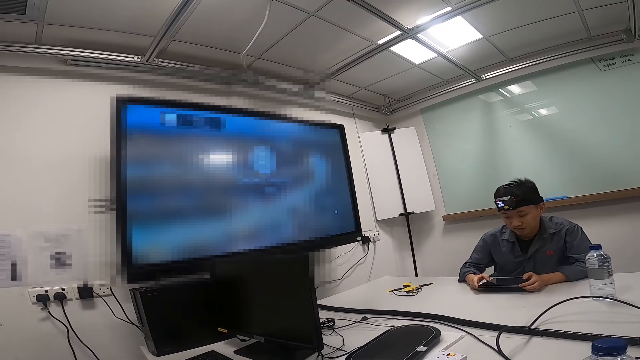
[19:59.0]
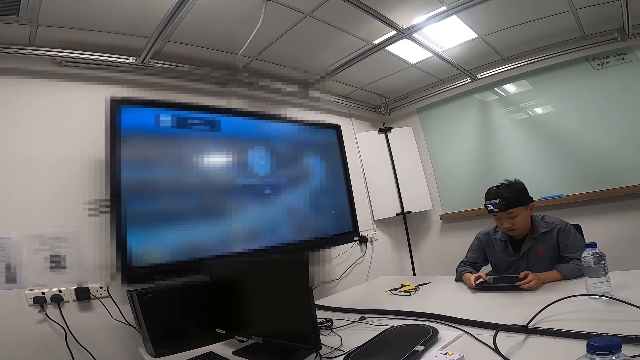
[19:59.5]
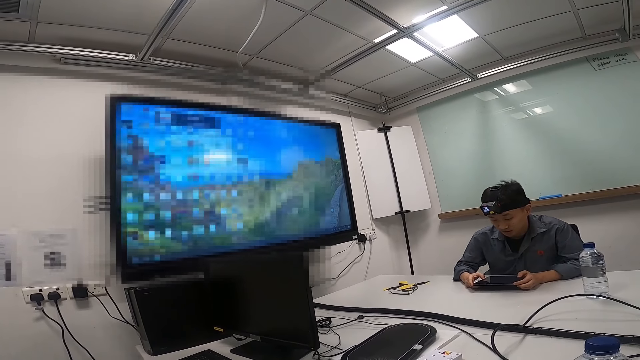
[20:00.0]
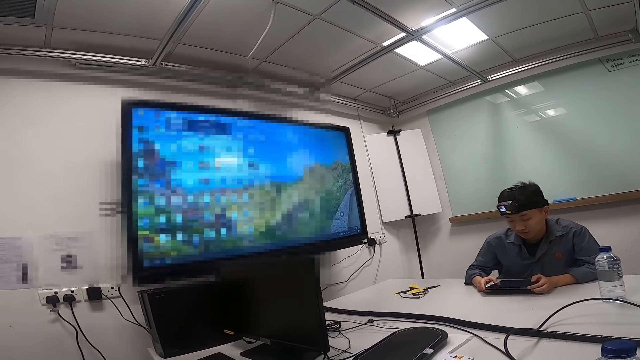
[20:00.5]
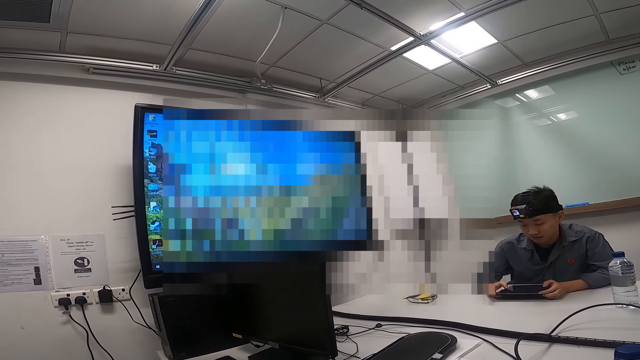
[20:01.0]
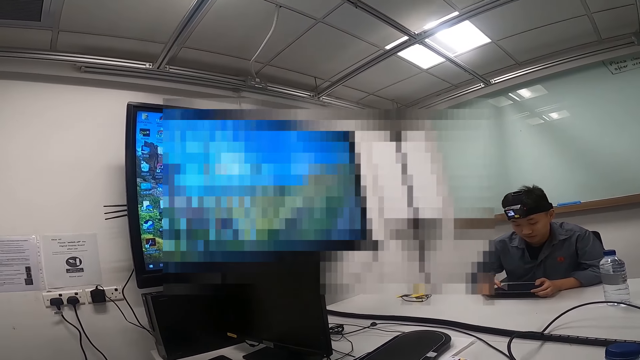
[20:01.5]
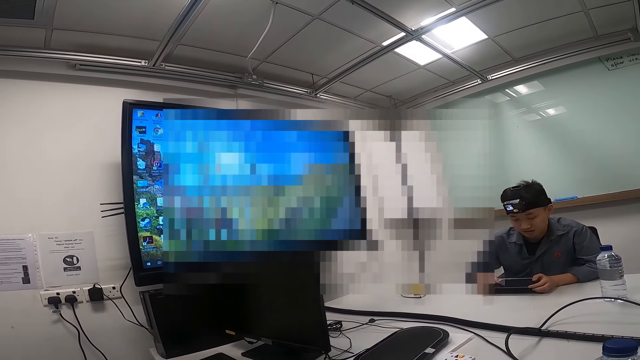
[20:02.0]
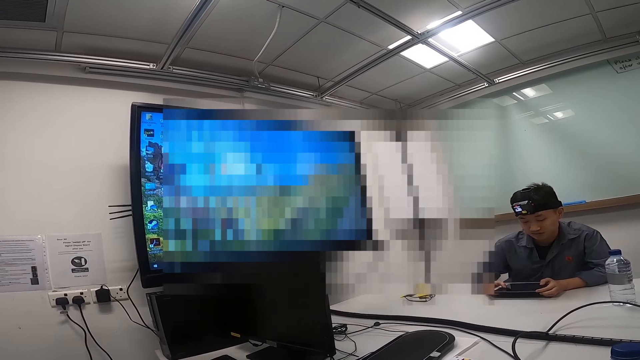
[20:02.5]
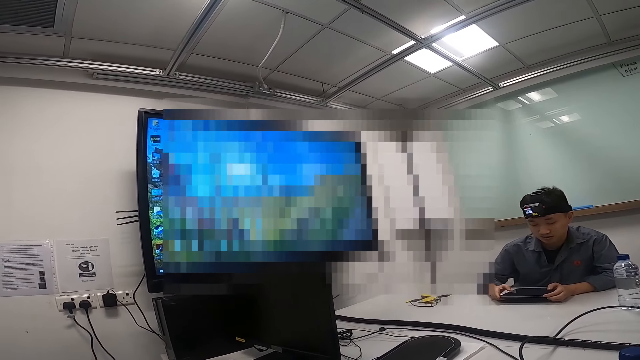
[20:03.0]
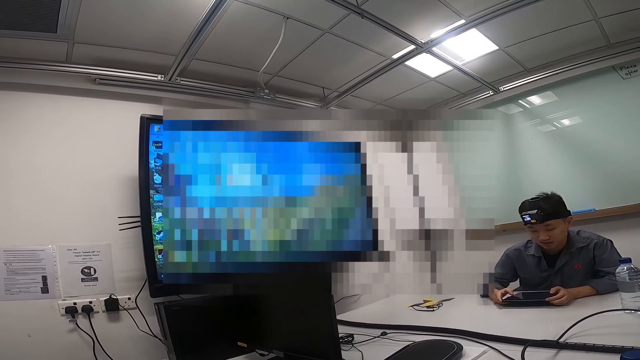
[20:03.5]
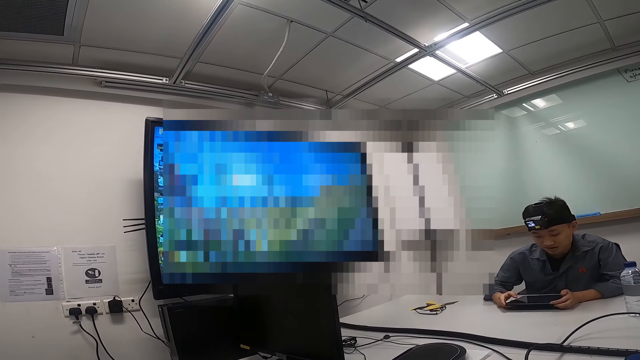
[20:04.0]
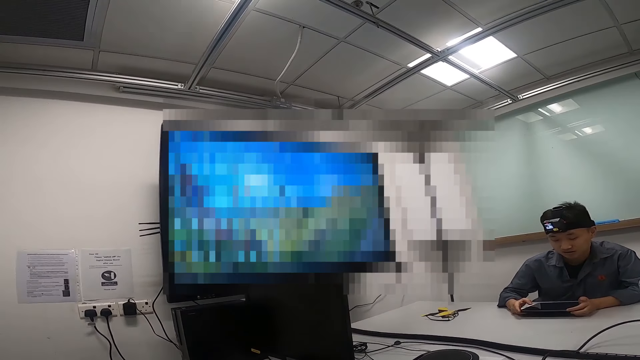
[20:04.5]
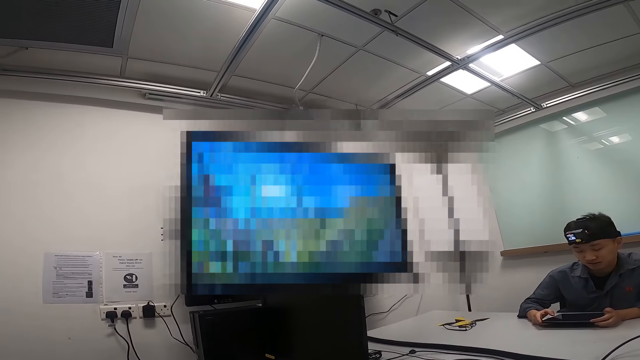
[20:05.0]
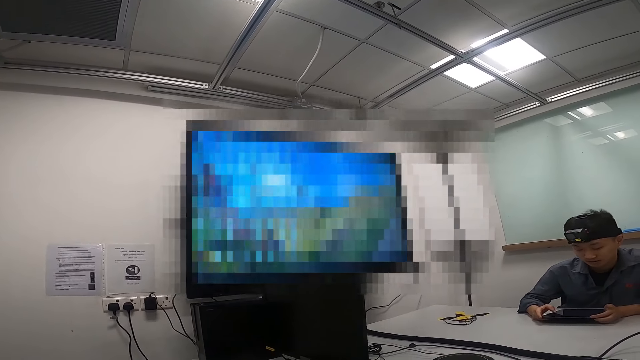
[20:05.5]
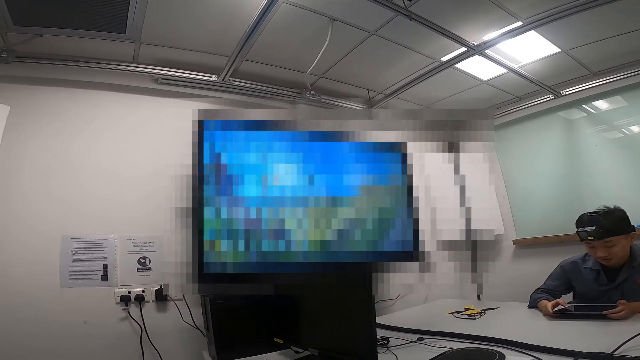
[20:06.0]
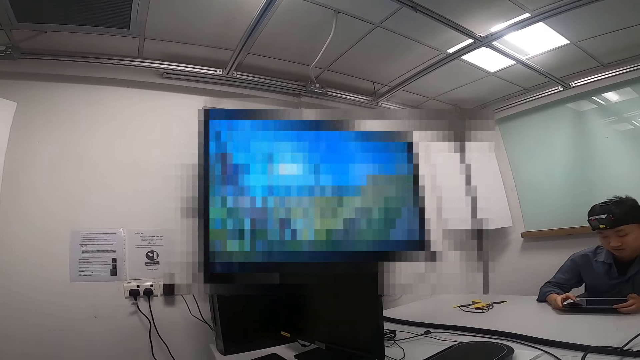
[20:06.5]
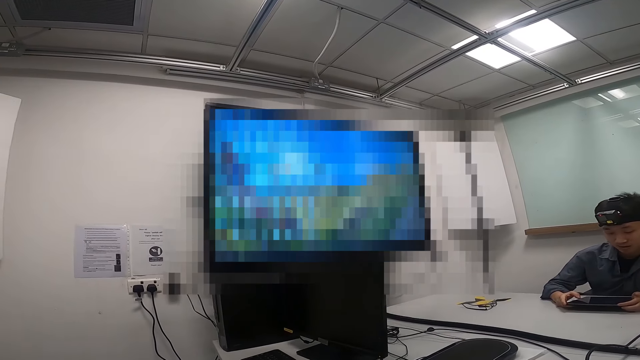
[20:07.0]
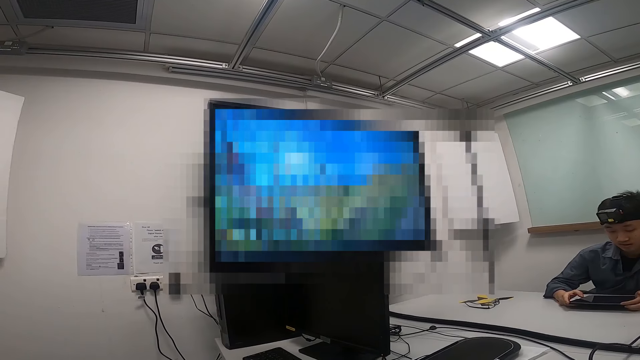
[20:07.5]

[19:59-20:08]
A person reads information on an Android tablet.

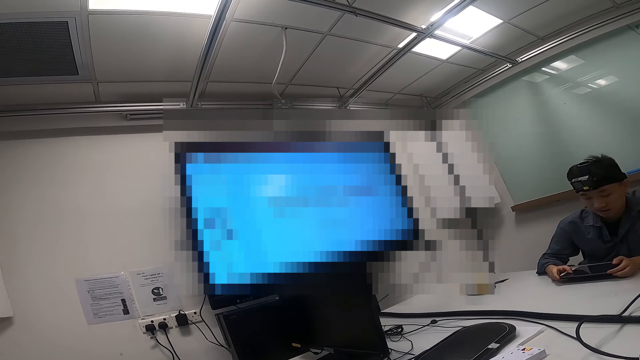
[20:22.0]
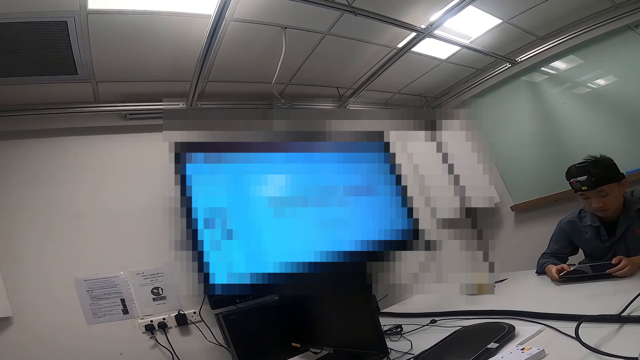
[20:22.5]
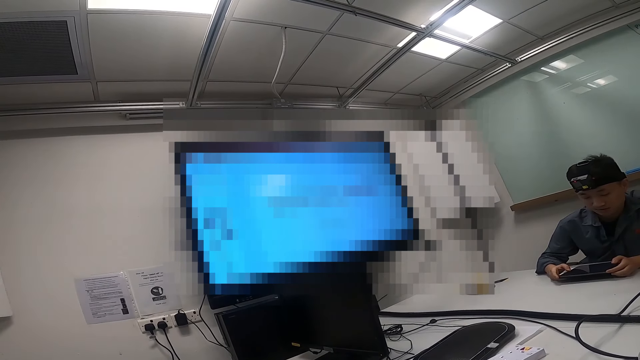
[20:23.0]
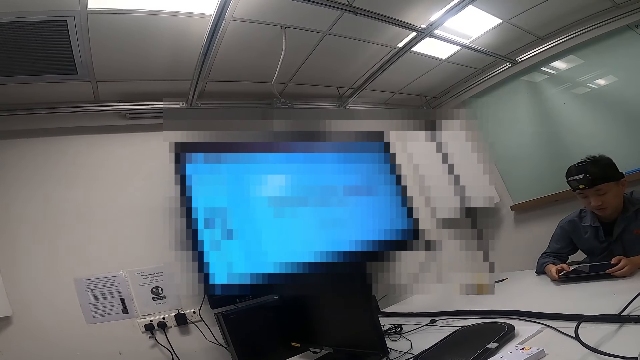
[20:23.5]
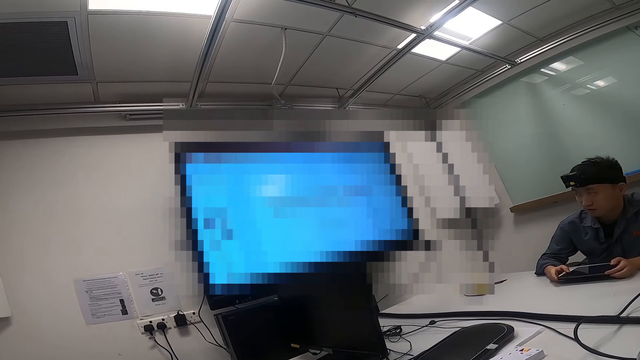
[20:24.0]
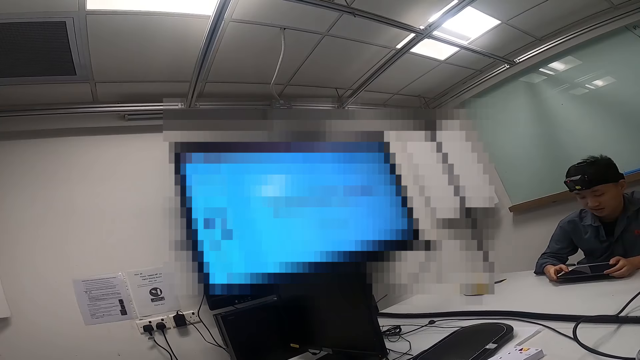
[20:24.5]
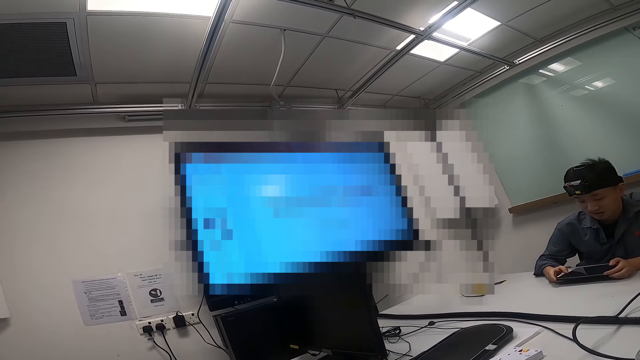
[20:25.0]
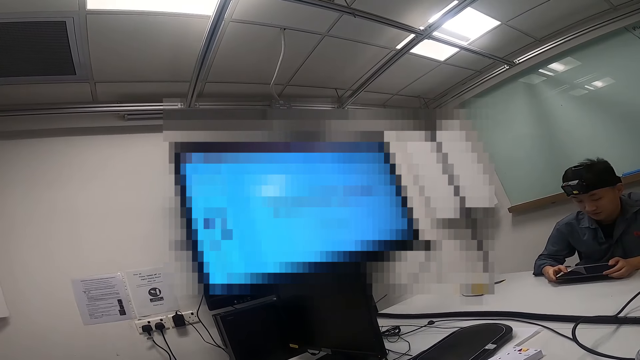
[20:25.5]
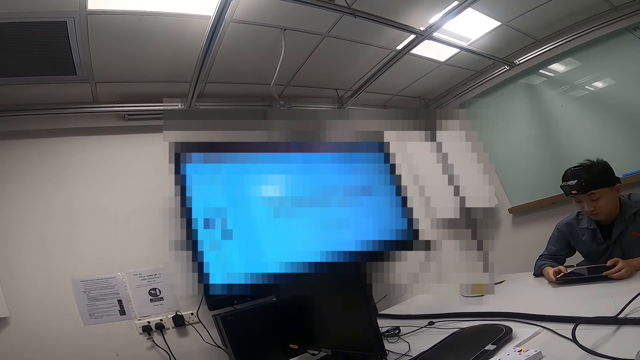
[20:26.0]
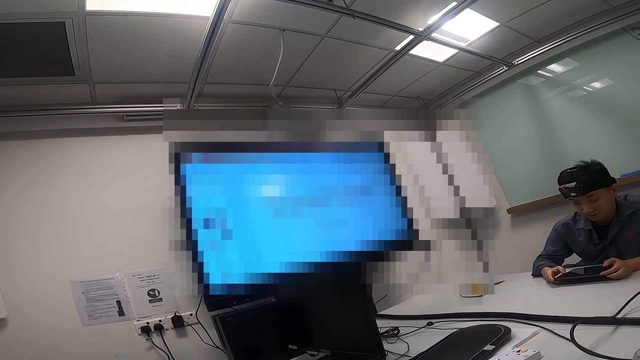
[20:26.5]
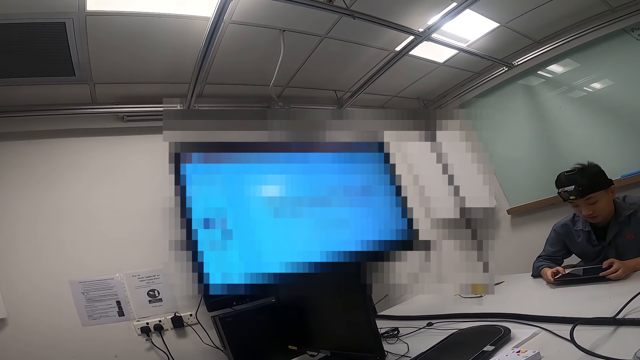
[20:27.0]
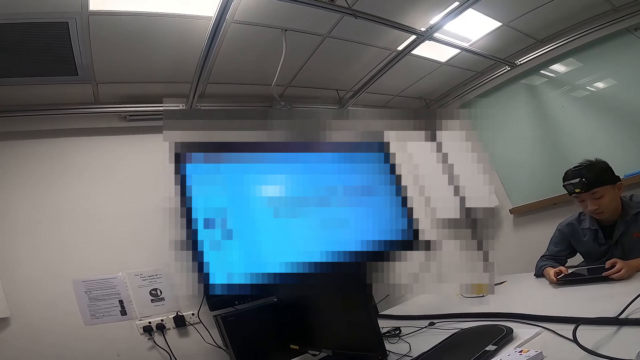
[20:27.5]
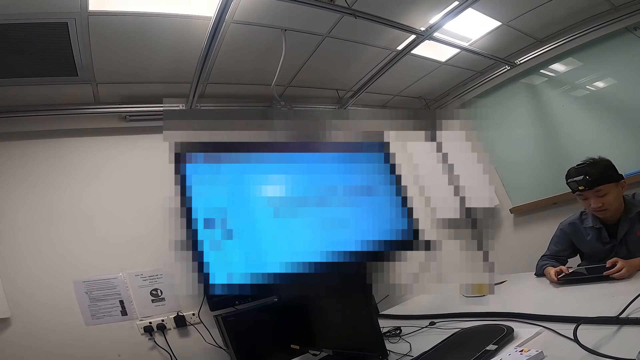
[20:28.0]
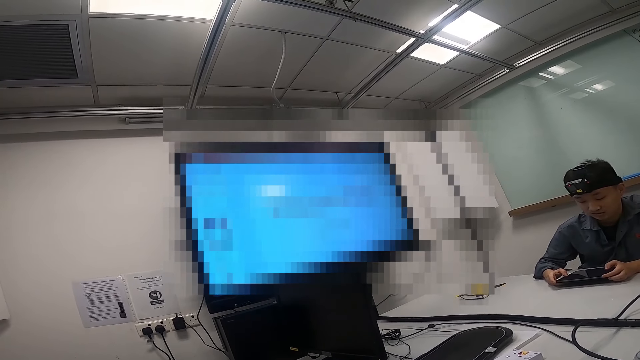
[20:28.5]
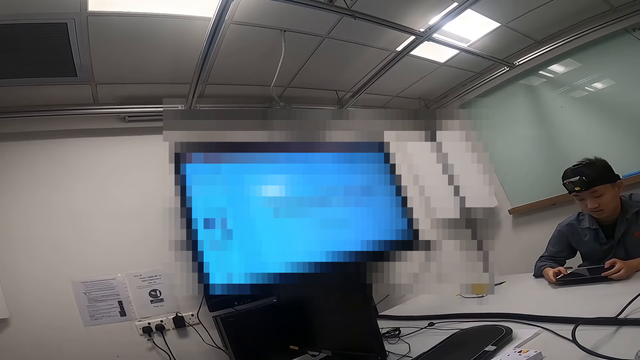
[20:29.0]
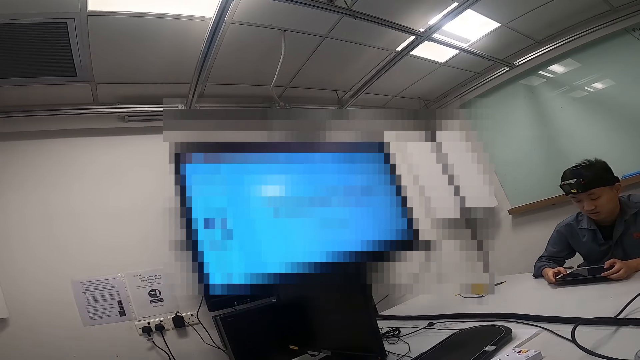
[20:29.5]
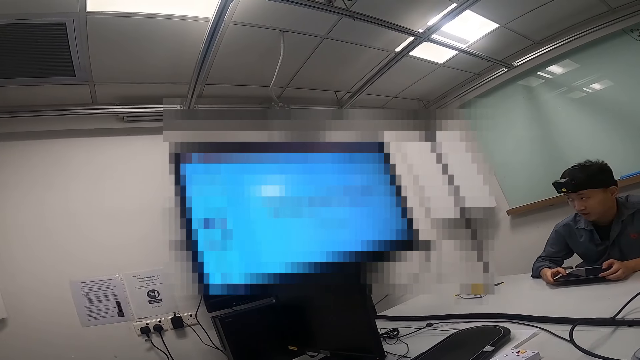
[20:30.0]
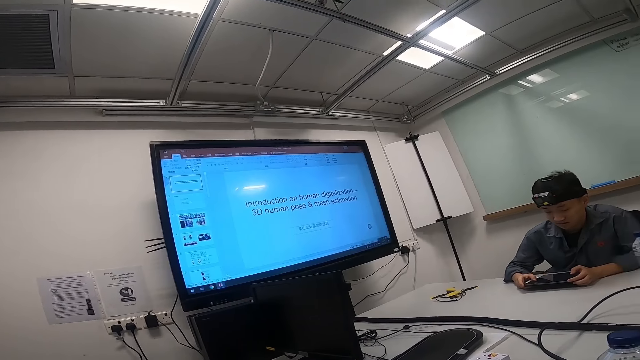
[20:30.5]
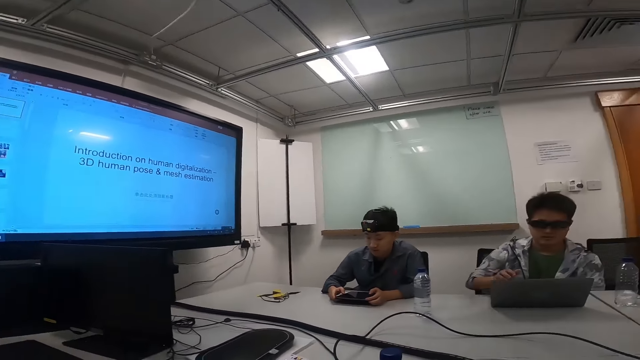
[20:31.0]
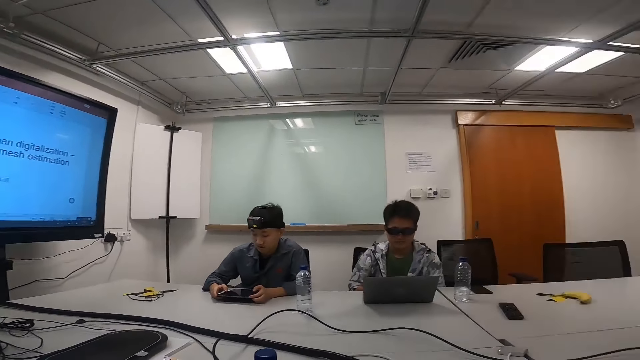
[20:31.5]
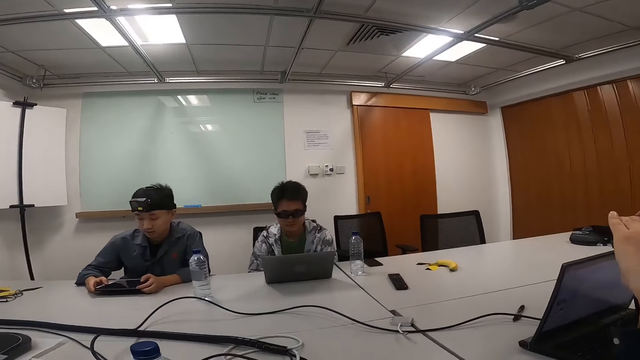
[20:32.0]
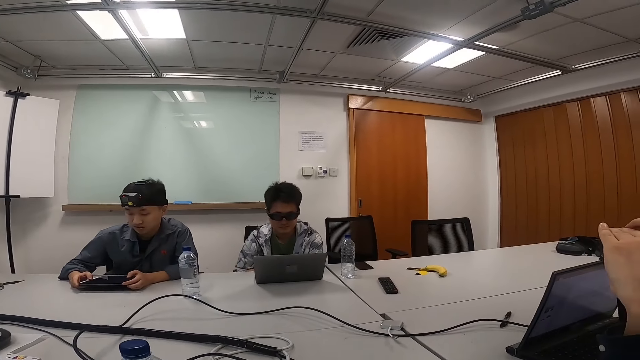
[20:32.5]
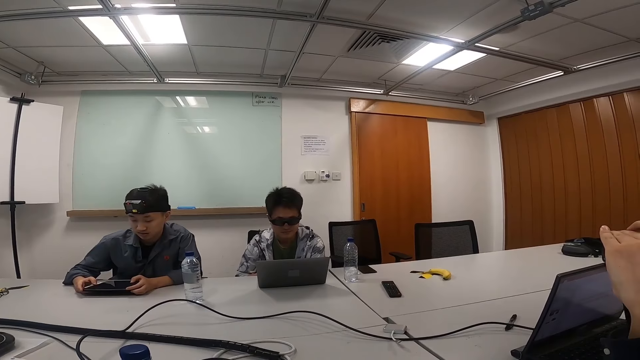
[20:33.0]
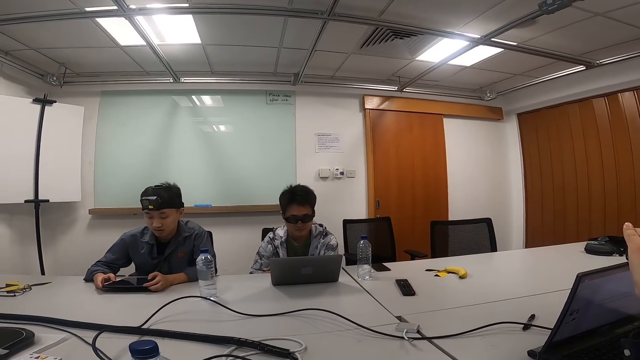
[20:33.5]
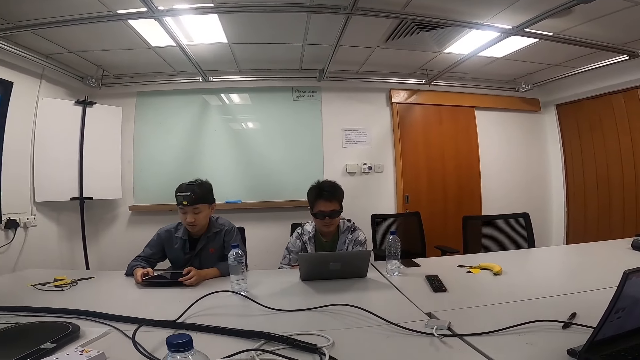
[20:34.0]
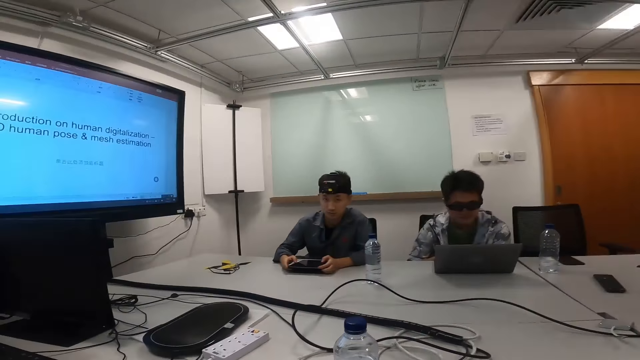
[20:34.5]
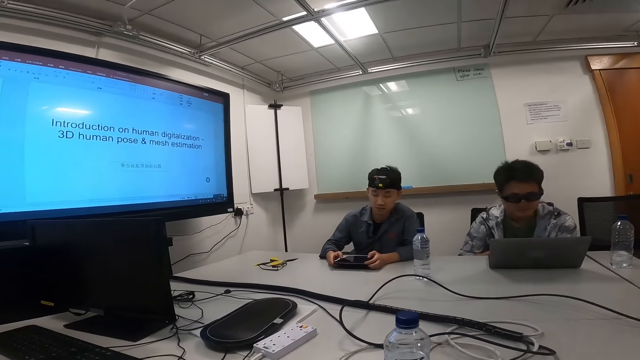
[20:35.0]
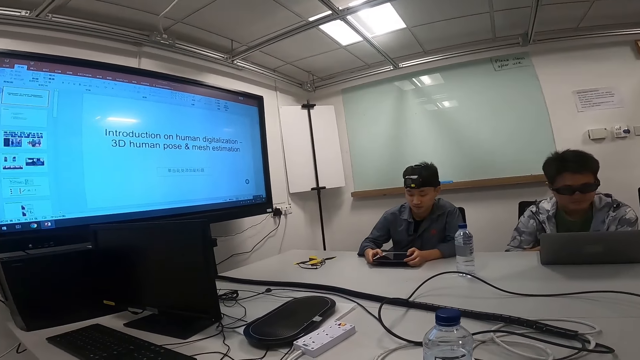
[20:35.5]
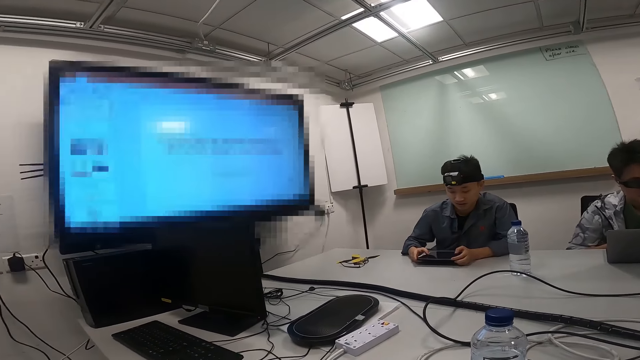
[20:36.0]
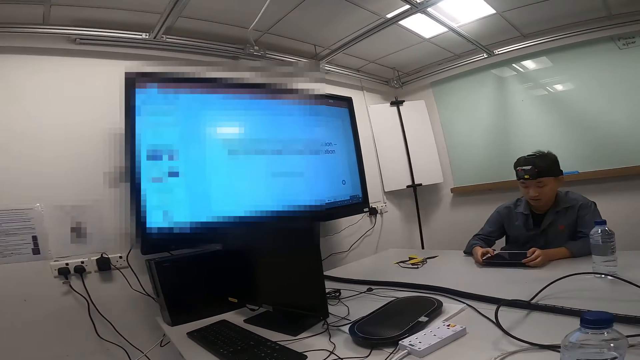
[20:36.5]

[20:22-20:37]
A person stares on a smart TV. The person reads information on an Android tablet. The camera wearer looks around. Another person looks at his laptop on the table. The first person reads information on the Android tablet. The camera wearer looks around.
